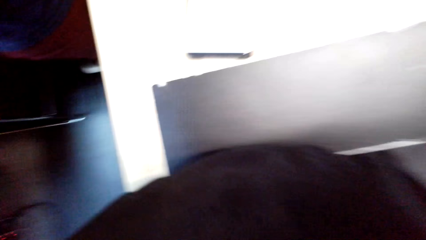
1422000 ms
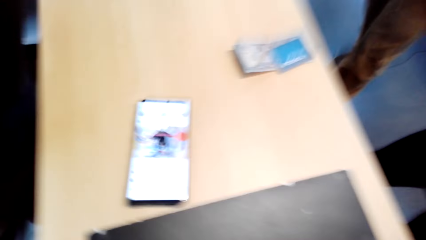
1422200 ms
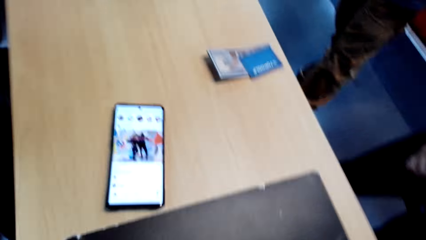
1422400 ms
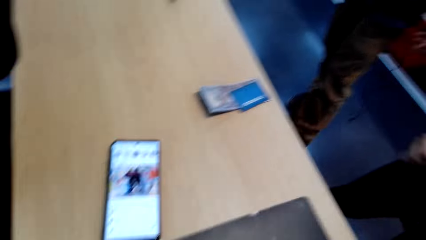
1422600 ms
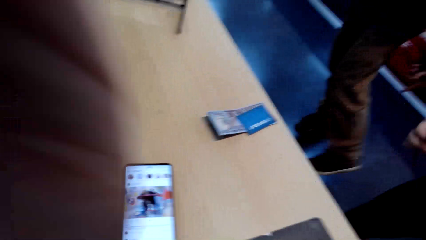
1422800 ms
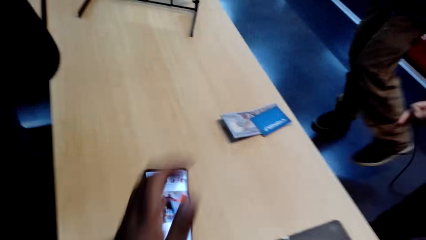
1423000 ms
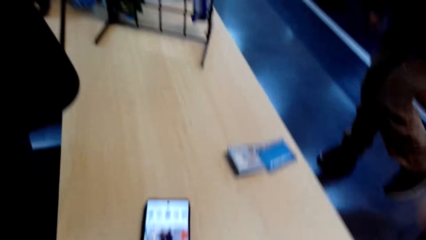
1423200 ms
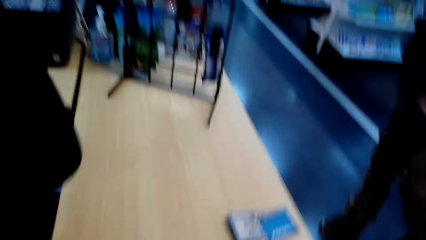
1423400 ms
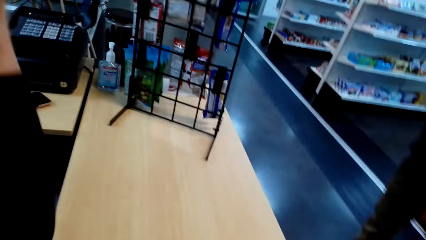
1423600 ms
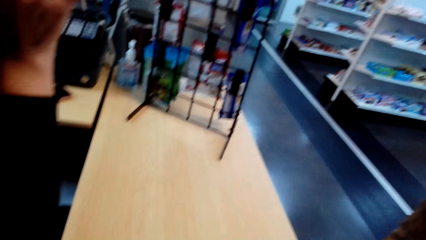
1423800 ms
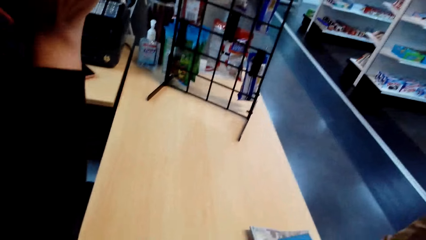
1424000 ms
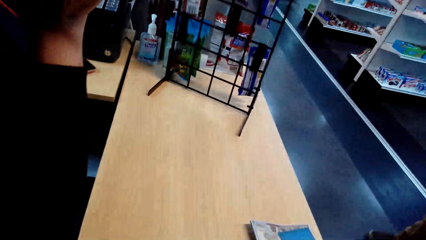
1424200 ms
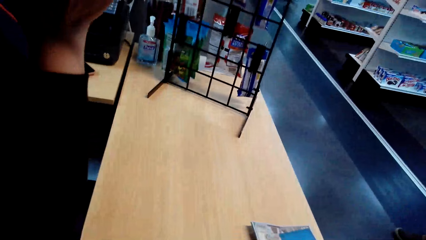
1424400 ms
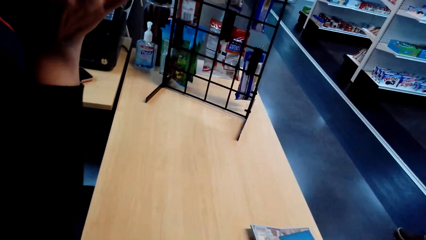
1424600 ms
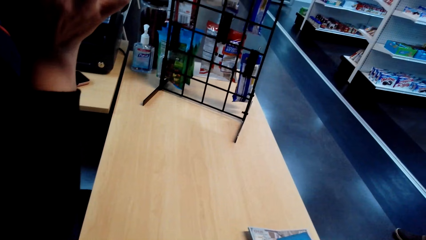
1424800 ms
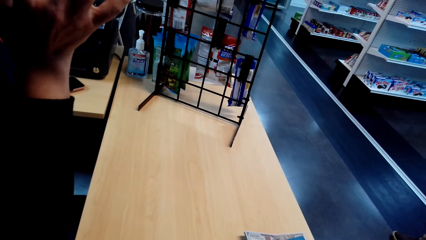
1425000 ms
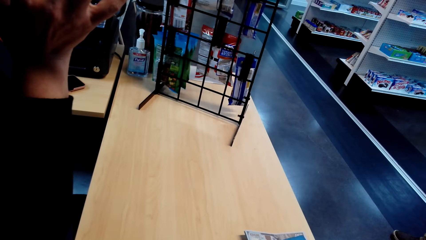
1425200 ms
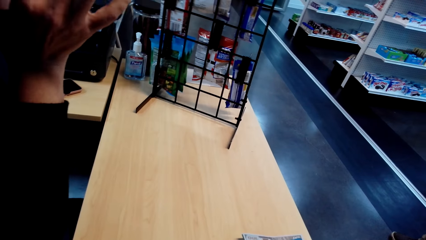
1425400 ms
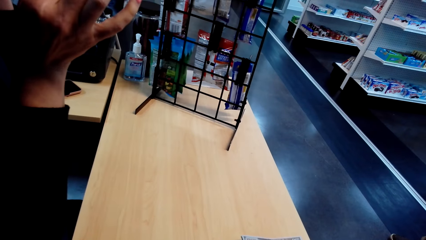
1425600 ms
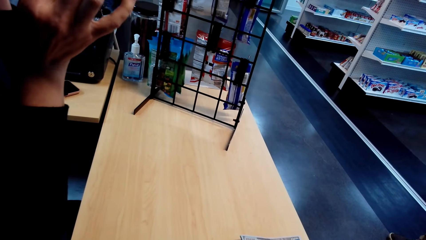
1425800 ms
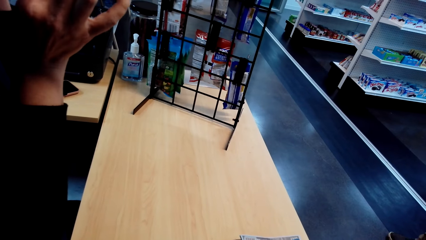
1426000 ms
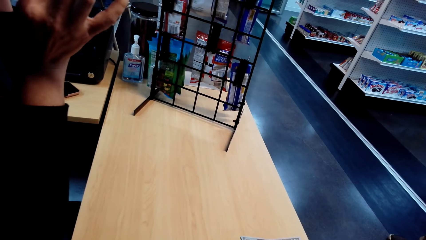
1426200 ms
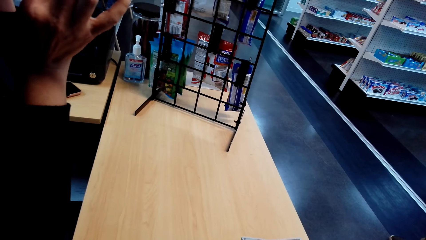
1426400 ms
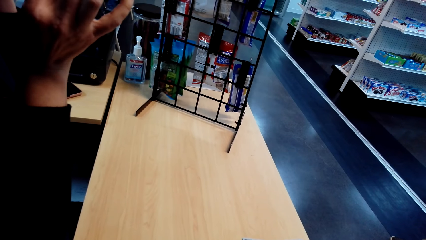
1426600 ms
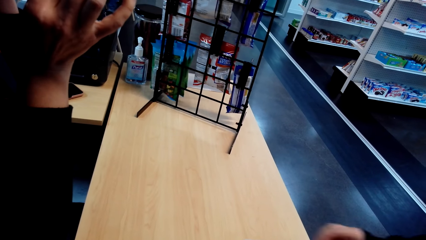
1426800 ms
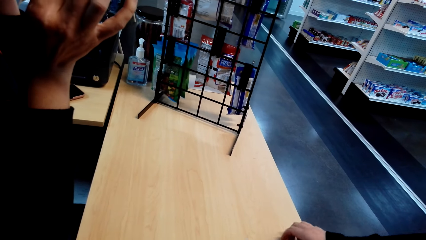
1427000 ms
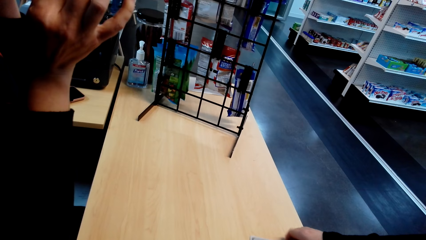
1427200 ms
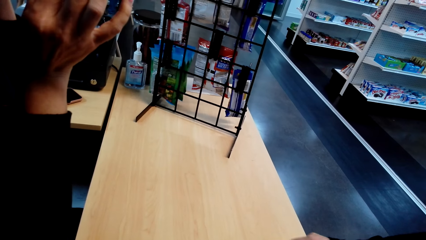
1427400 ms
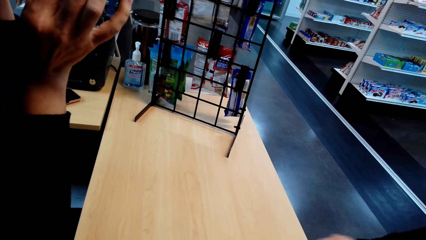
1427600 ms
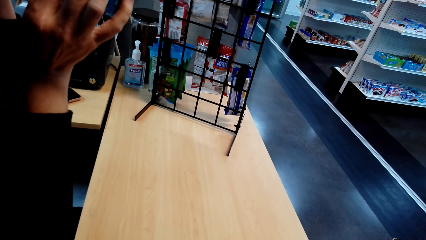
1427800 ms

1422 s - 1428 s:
The camera wearer looks around.
